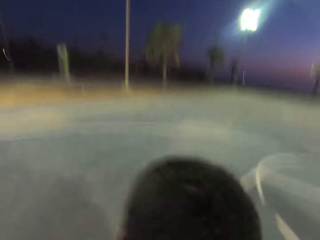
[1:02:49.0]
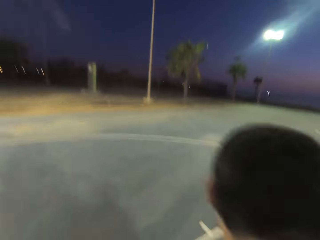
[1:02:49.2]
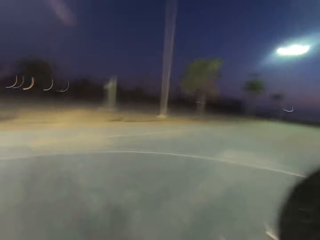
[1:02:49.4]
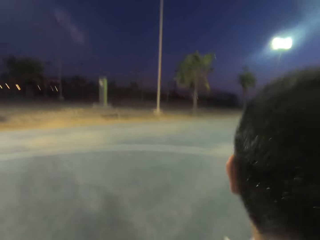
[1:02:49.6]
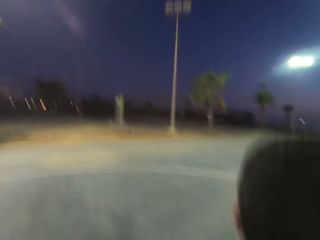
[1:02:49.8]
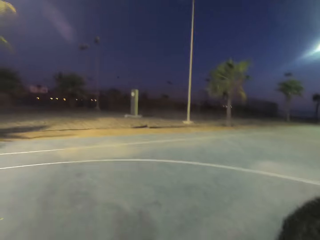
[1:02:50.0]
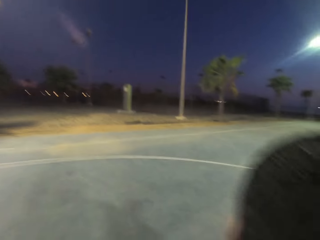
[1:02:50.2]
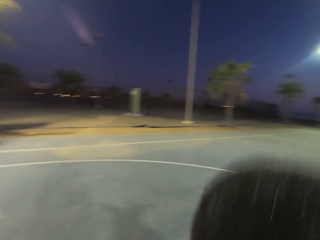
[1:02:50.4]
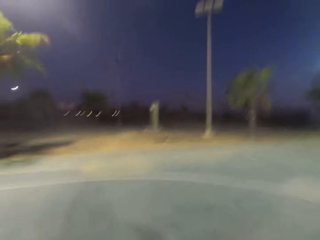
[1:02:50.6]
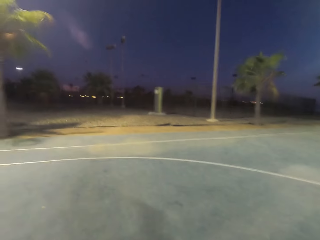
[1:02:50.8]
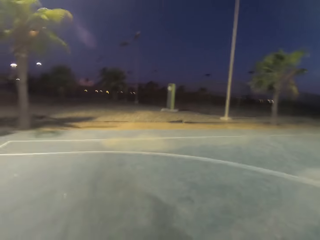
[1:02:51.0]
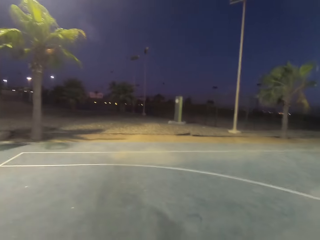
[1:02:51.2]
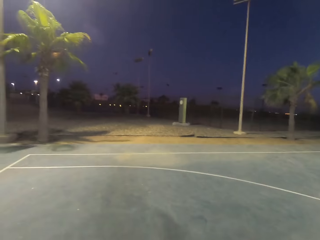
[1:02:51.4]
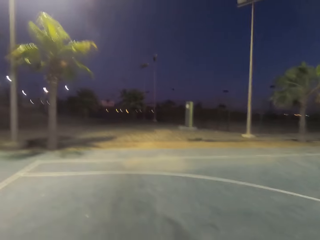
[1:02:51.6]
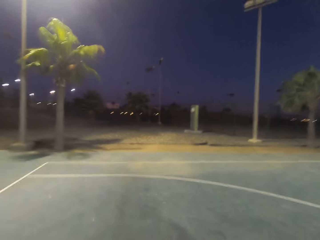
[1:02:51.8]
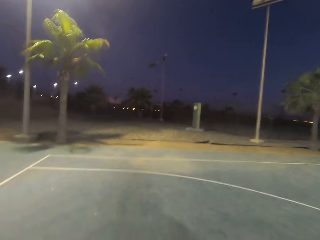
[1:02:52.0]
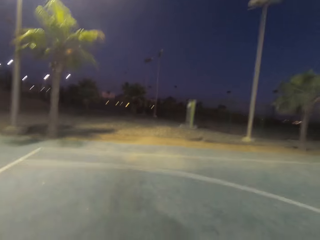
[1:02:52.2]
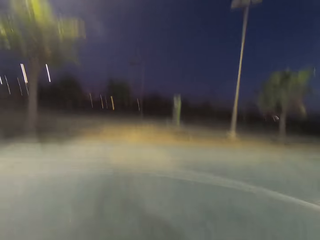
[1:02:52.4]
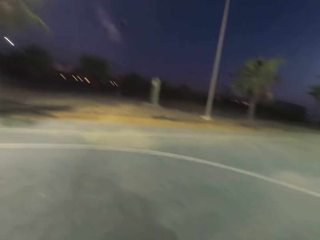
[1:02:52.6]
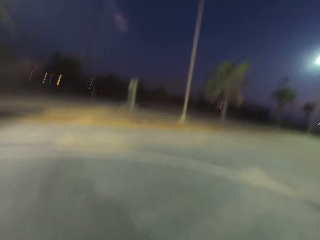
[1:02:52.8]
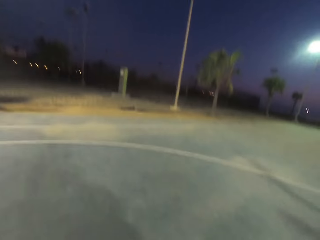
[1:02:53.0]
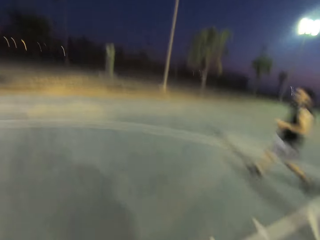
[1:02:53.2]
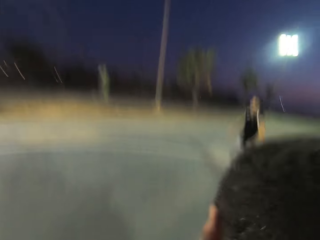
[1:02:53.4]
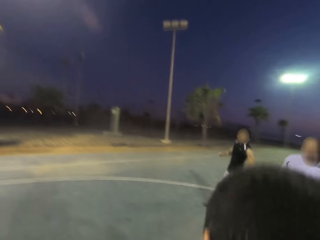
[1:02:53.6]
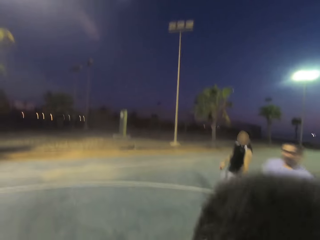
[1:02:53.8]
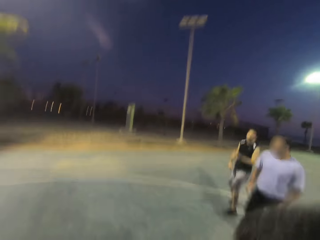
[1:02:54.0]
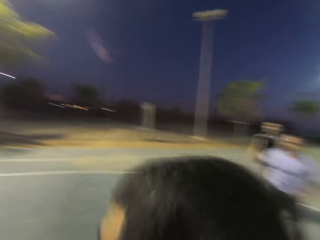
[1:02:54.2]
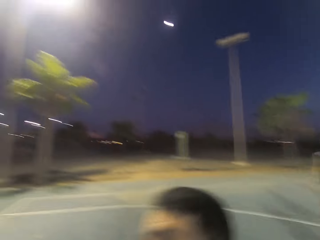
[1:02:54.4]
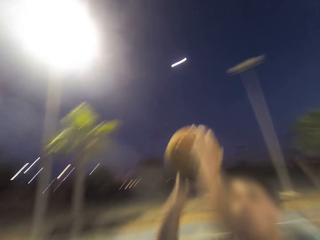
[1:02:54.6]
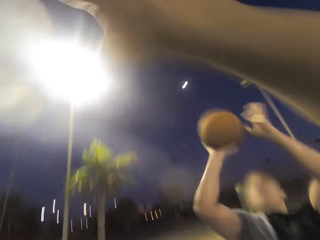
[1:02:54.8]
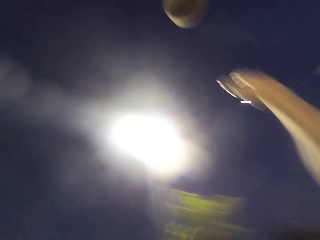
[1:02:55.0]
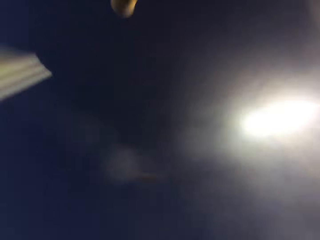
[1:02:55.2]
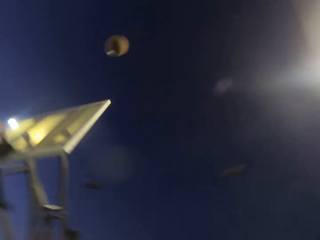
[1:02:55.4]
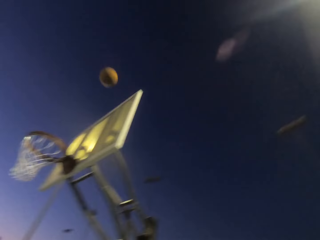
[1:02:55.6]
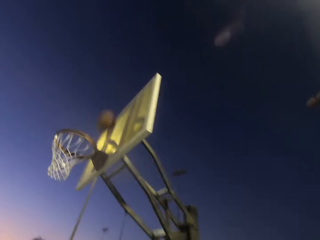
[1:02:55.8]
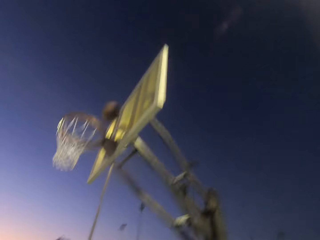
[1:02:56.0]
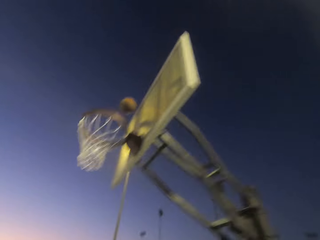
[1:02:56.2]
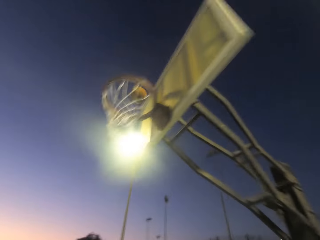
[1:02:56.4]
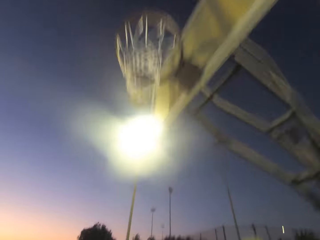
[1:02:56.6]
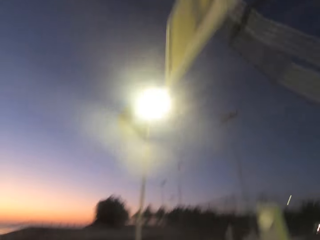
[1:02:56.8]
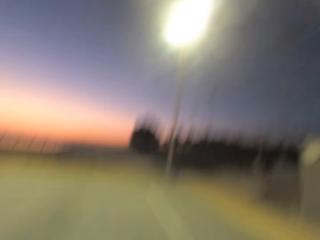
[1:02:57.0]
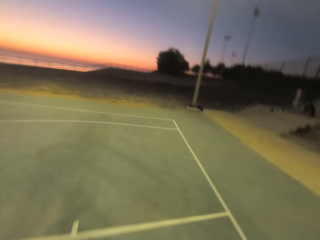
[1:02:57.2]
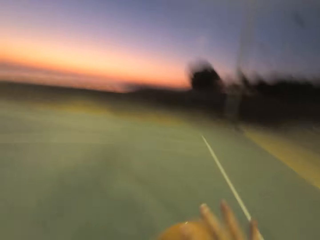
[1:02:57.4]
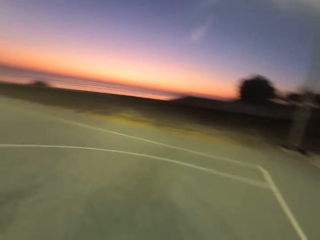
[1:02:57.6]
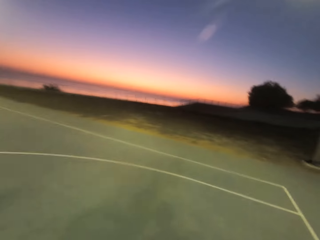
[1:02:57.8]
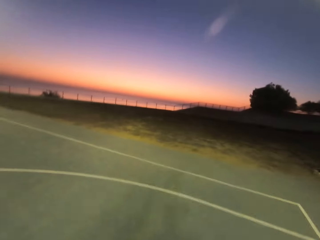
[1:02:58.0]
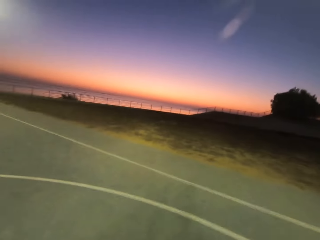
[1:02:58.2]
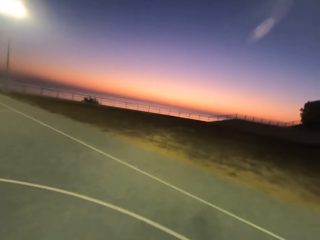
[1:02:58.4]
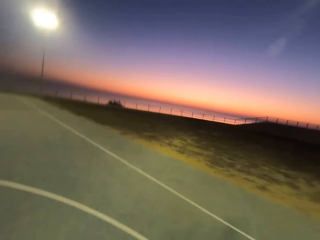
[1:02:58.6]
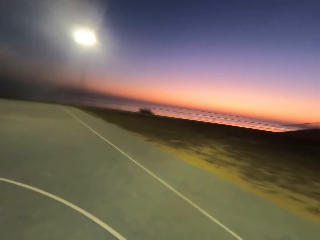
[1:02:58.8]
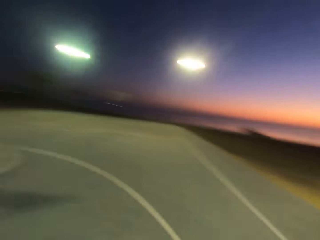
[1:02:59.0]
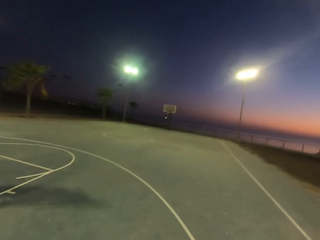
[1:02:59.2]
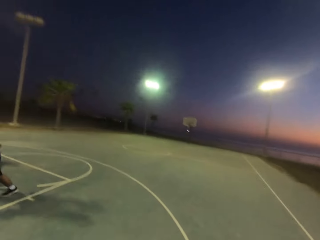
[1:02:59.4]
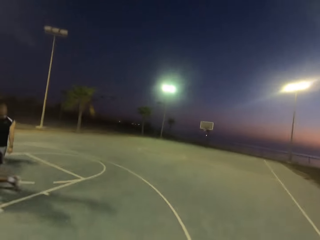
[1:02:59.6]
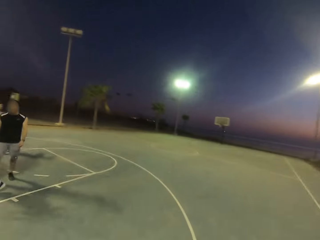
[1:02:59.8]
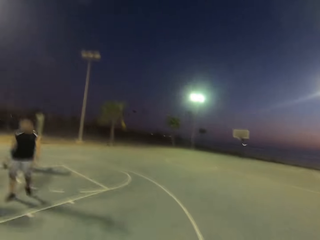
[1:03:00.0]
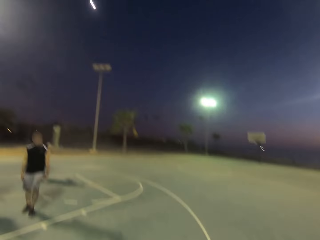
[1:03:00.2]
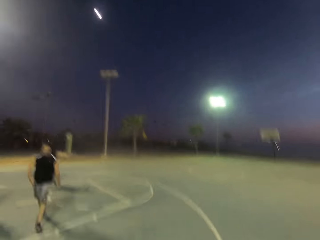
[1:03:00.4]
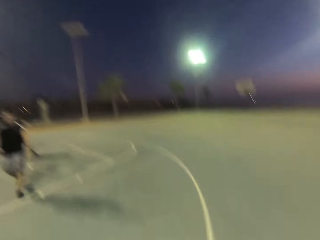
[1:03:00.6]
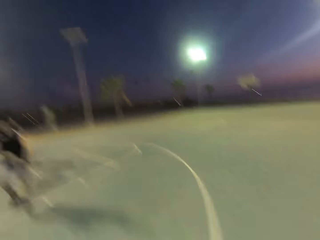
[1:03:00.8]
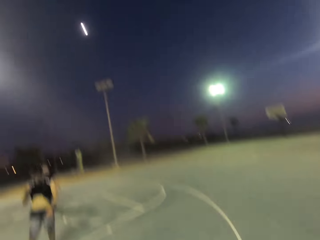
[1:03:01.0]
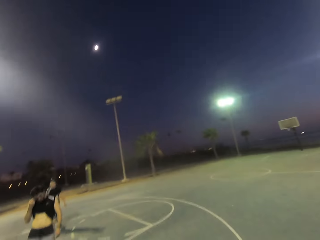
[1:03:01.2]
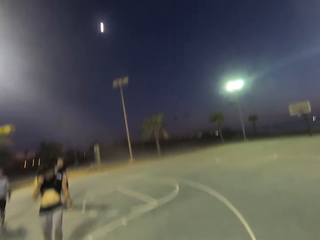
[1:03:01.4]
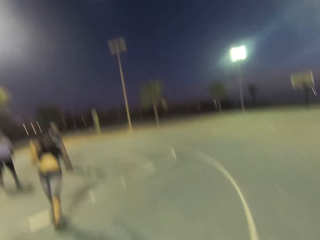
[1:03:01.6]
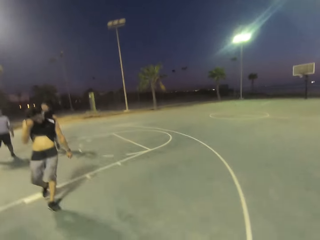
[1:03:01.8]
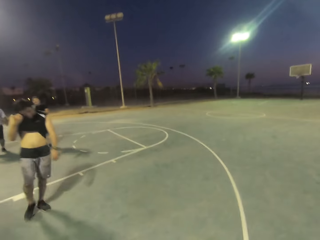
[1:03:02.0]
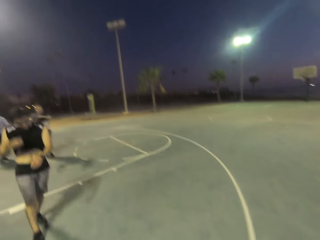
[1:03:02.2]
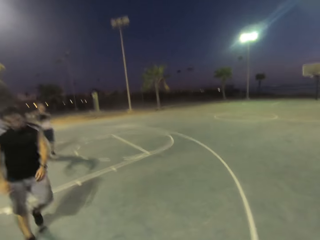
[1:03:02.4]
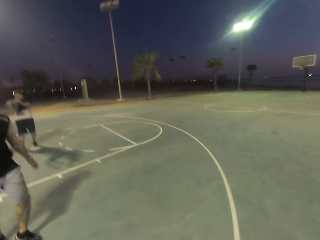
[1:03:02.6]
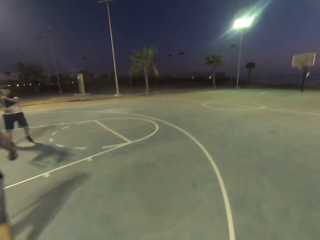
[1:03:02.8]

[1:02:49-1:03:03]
A man throws the ball into the net. The camera wearer dribbles the ball.

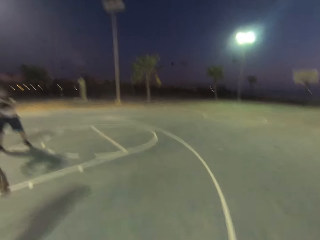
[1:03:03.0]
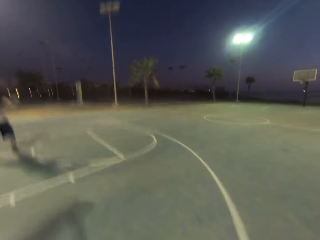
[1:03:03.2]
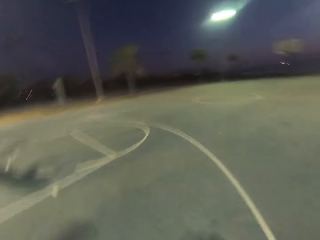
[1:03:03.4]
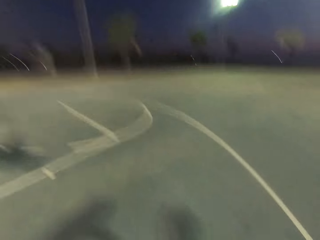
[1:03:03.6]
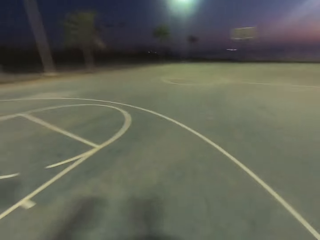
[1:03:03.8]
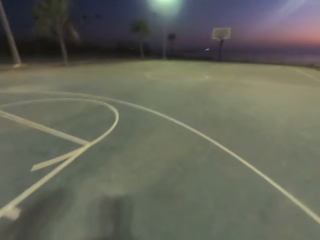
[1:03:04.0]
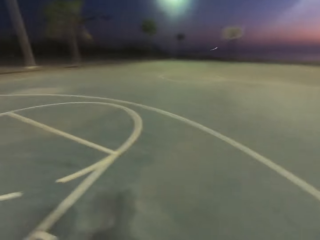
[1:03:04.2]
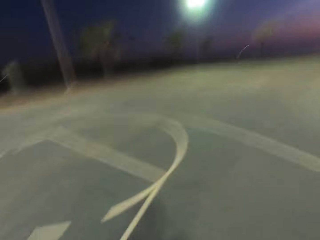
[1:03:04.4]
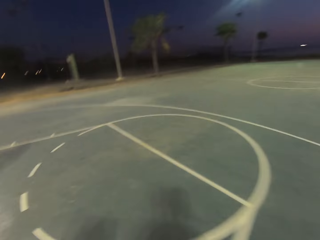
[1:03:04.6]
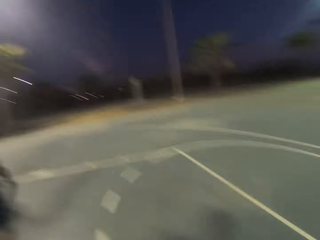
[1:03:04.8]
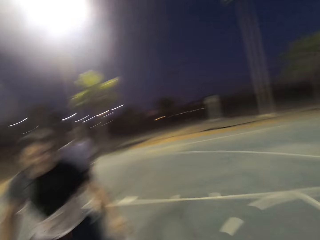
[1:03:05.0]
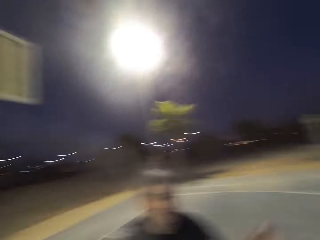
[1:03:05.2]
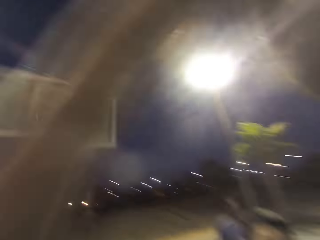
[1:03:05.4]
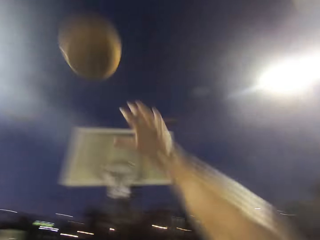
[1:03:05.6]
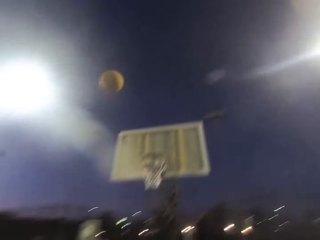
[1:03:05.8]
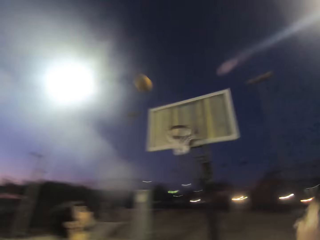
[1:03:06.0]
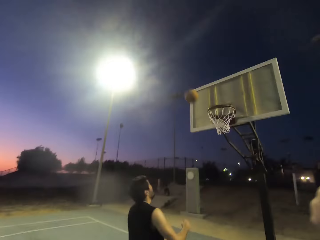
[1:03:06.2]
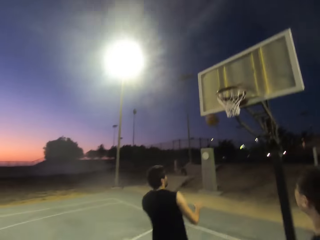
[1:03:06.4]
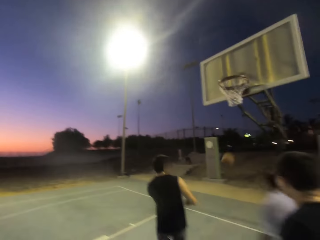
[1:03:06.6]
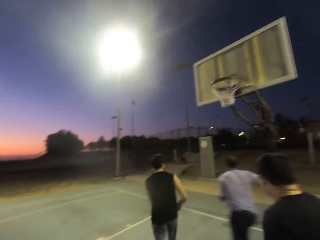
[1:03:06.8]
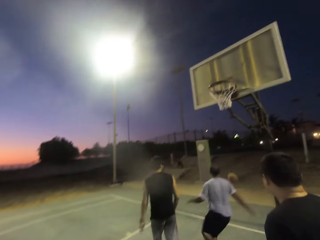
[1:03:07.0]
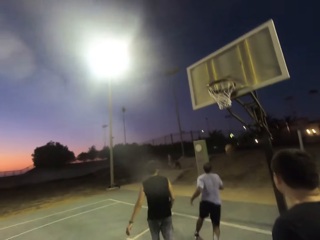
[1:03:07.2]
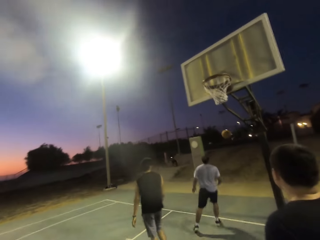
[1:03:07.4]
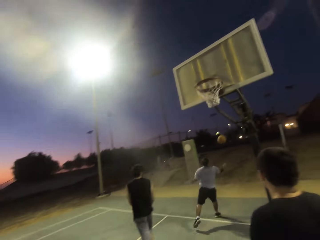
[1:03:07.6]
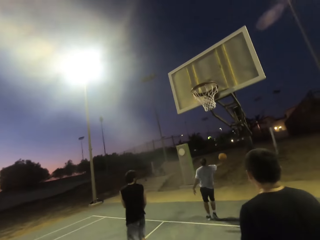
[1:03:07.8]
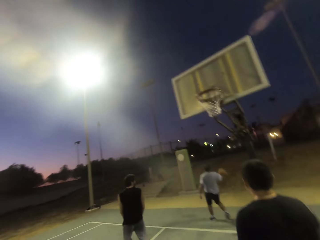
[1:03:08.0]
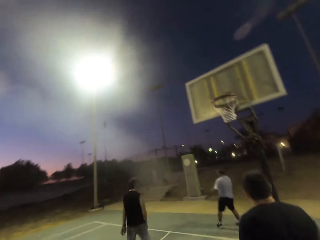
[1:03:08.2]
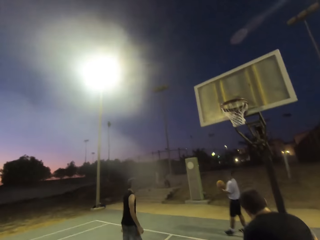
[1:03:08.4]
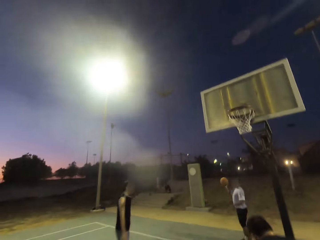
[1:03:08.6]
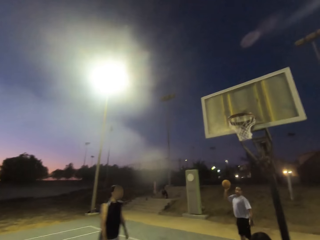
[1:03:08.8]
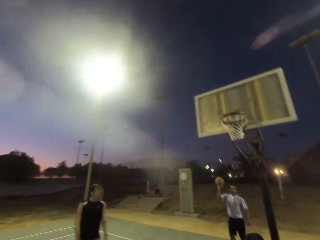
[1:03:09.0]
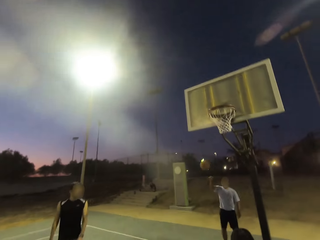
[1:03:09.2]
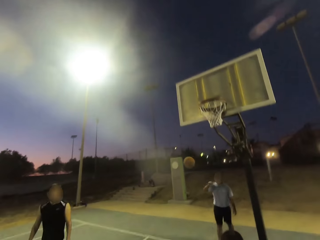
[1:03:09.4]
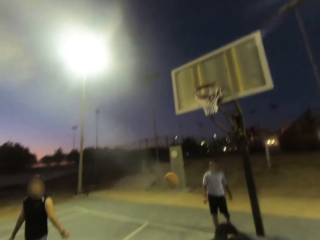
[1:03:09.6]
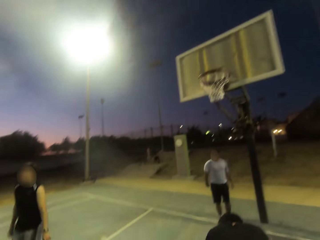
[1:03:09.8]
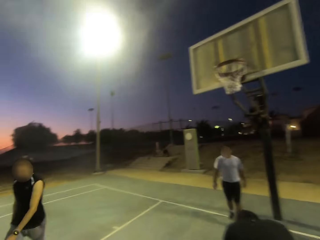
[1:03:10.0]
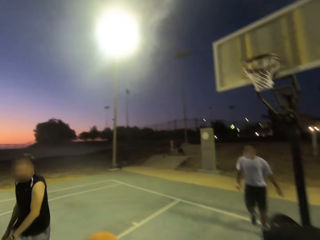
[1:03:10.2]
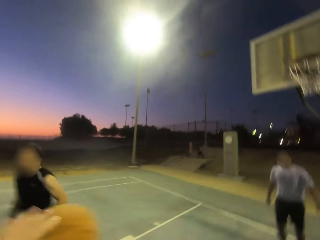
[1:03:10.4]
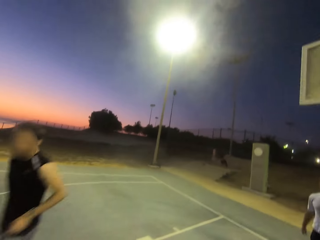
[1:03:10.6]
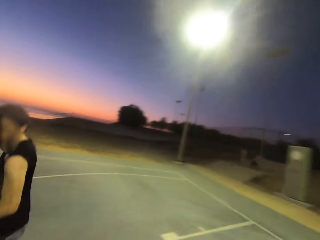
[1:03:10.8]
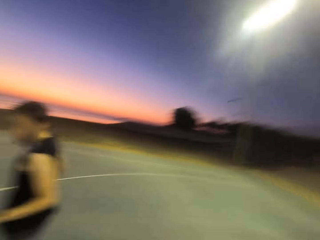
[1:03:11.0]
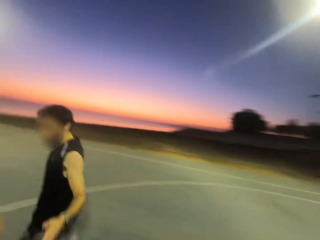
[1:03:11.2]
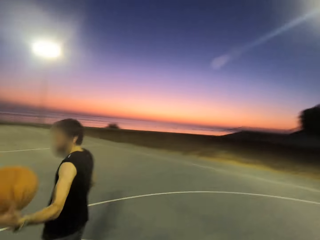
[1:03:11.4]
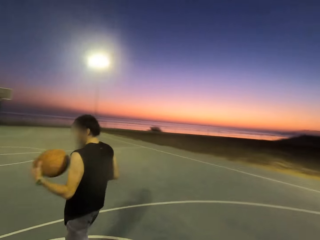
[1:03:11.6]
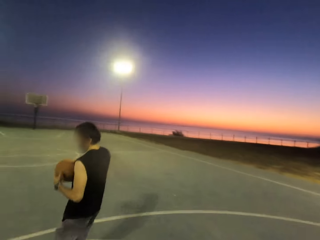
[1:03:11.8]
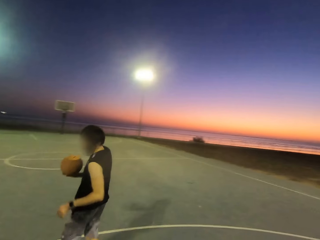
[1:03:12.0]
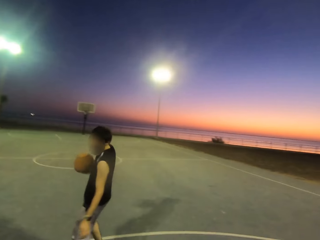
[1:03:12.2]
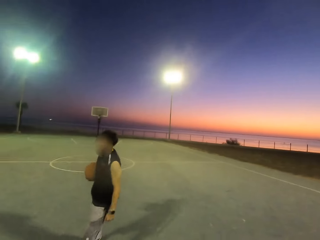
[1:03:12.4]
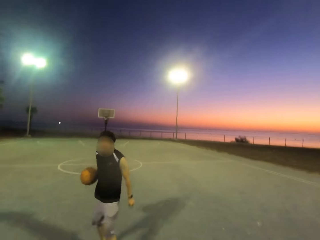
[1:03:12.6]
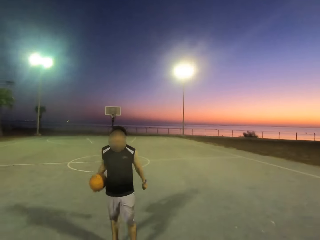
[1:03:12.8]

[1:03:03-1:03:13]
The camera wearer throws the ball towards the net. A man picks up the ball and holds the ball. The man throws the ball to another man. The other man holds the ball and picks up the ball.
